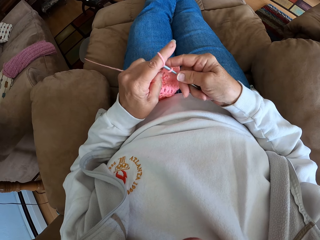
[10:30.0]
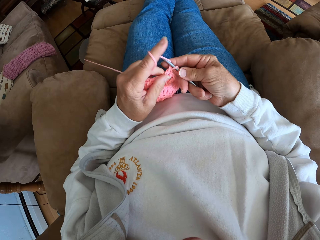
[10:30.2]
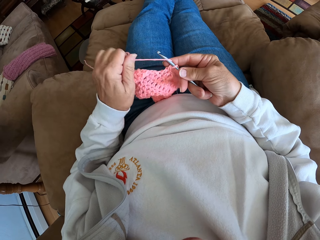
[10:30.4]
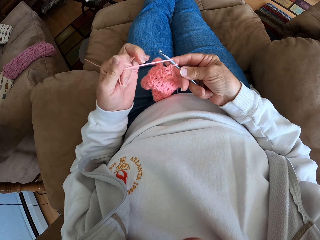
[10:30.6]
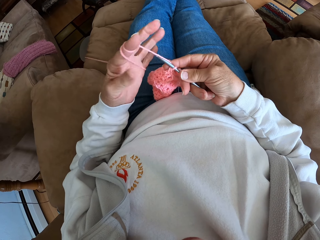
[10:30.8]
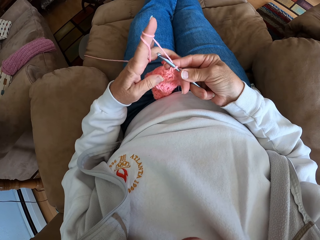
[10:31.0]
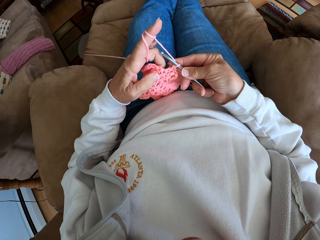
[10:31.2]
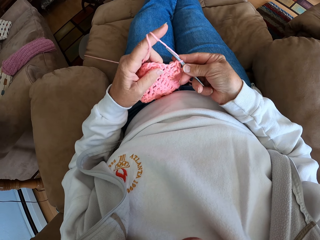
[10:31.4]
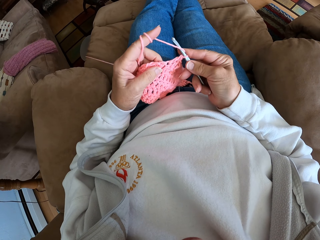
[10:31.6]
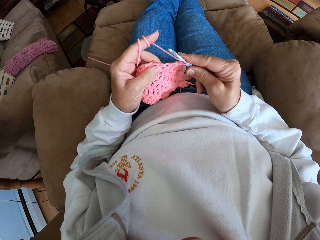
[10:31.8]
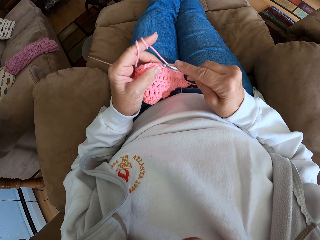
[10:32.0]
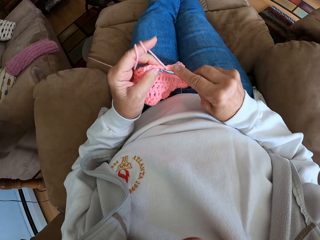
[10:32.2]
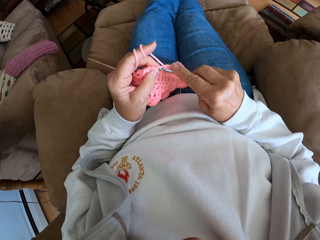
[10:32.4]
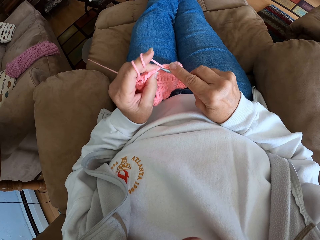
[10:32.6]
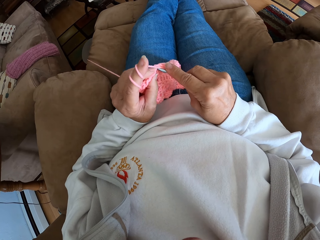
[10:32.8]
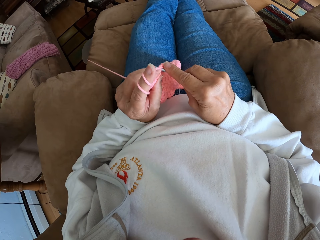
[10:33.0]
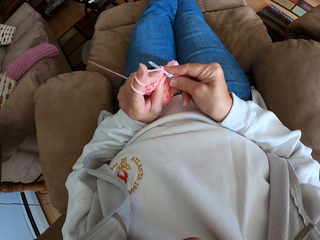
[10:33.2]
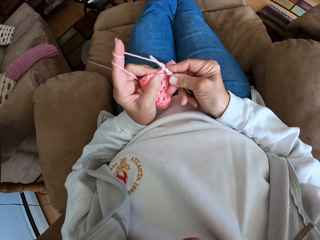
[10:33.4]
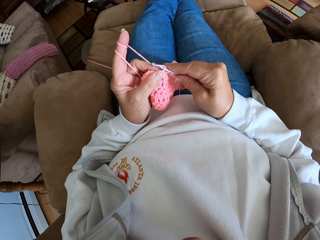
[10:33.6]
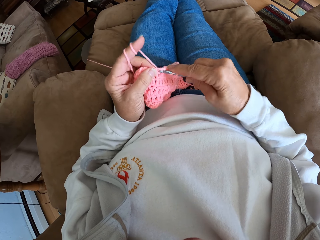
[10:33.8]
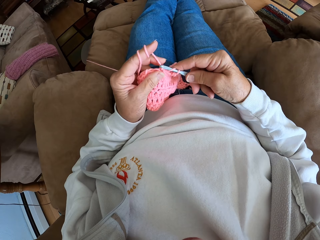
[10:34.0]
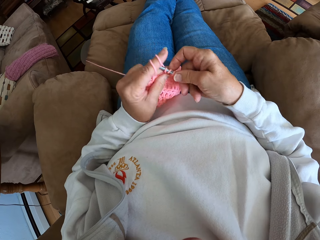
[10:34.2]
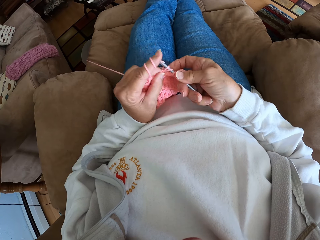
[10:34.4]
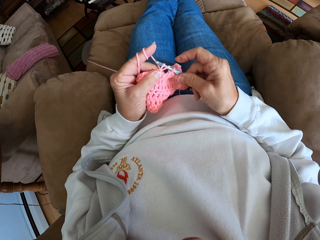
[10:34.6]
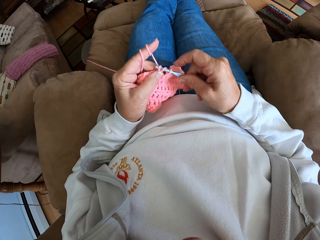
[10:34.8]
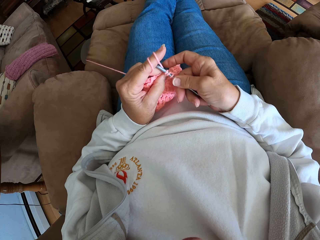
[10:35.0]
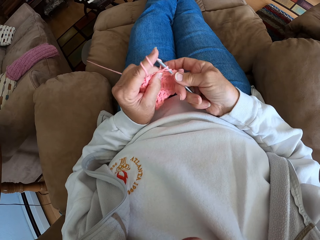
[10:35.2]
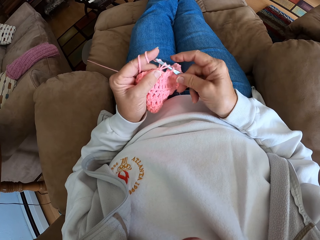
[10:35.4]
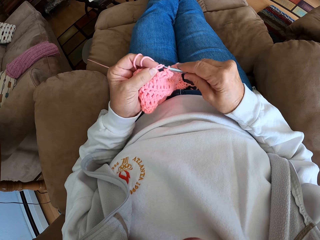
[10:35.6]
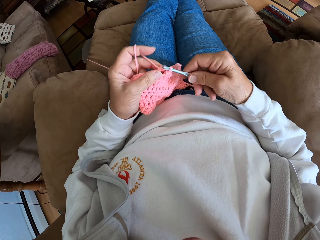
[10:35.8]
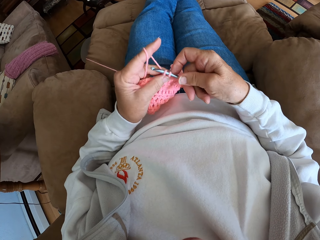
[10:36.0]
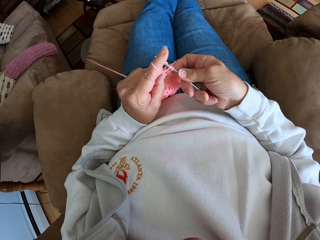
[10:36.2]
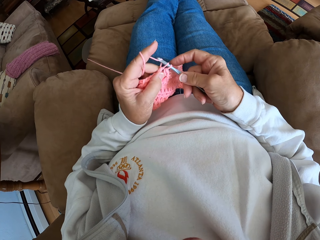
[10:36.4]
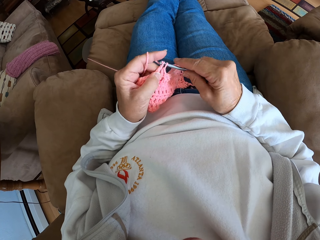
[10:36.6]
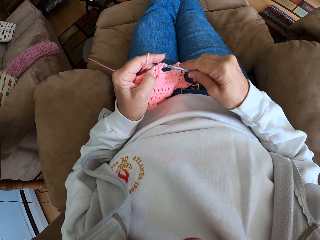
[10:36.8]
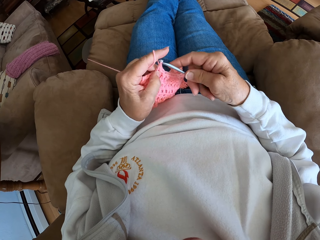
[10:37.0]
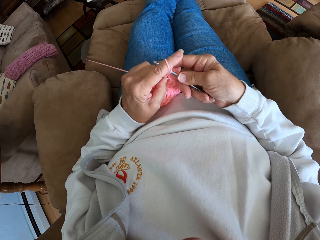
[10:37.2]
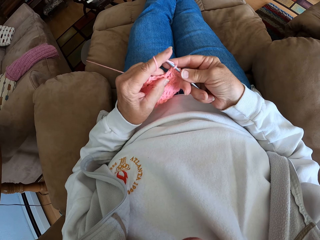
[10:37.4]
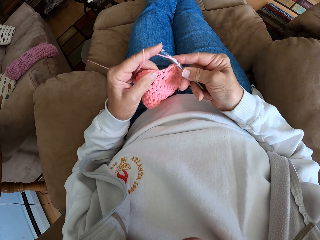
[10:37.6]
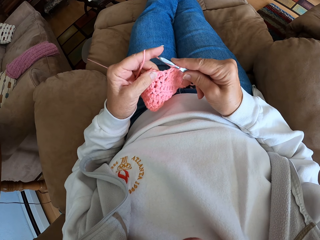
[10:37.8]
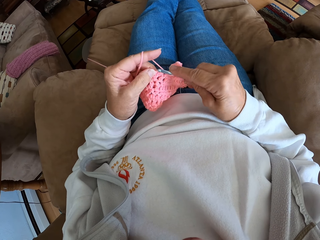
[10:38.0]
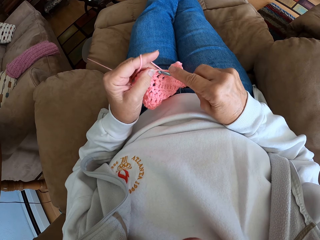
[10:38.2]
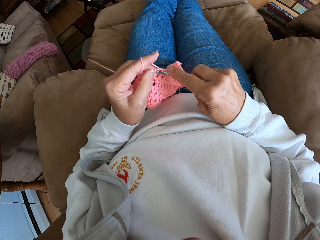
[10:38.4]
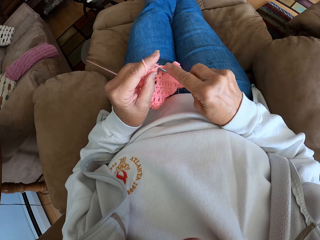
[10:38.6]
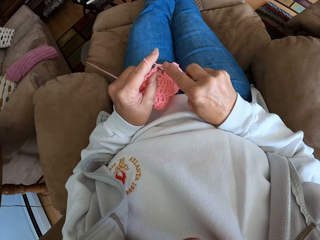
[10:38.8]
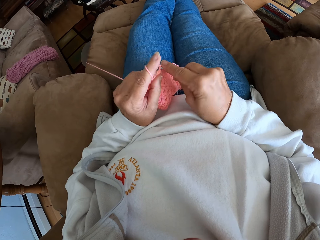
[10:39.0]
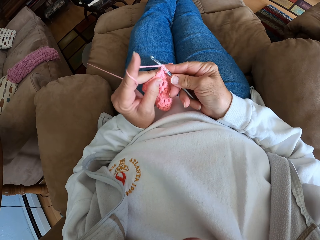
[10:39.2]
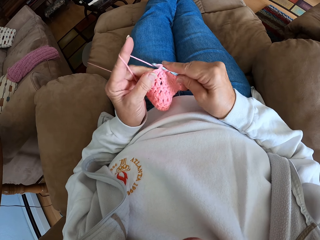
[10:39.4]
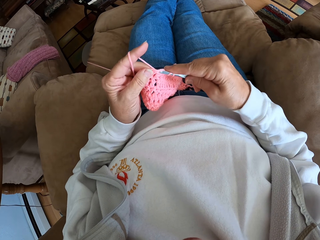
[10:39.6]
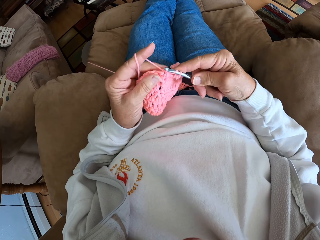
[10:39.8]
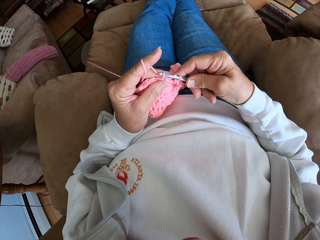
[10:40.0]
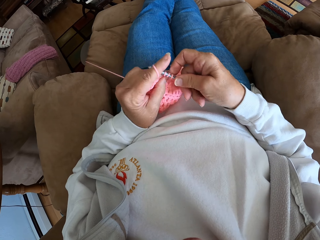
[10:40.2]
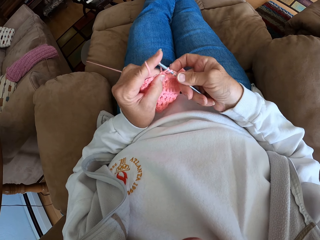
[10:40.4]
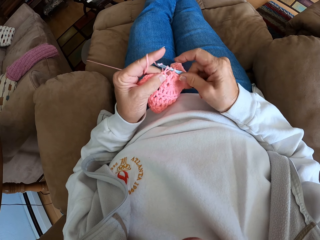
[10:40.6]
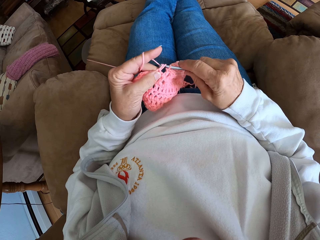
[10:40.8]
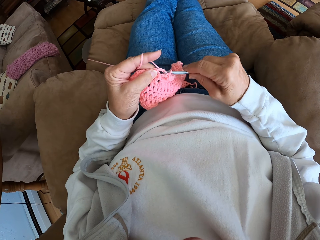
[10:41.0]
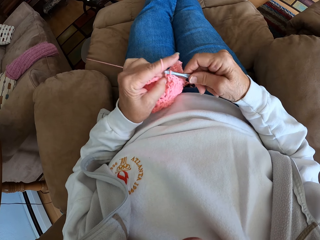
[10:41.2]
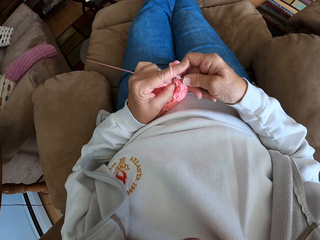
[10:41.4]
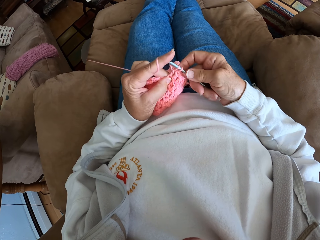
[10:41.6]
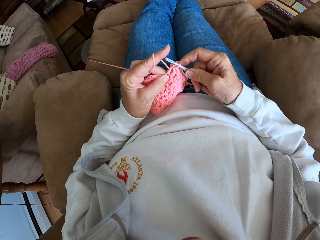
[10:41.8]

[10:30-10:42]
The camera wearer holds the yarn in place and adjusts the yarn with her left hand. She stares at the cloth. She knits the cloth with a crochet hook.

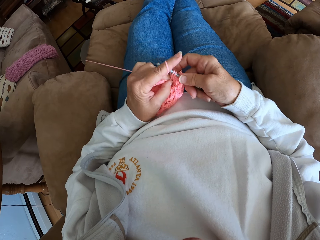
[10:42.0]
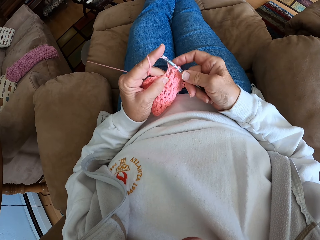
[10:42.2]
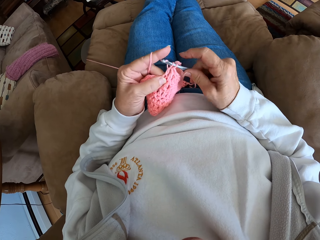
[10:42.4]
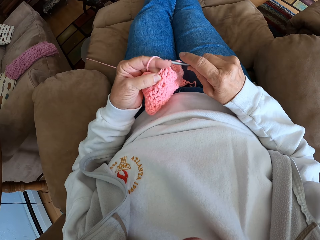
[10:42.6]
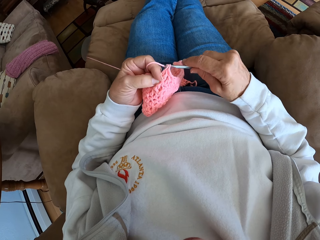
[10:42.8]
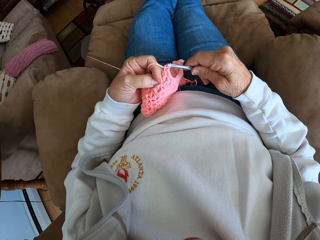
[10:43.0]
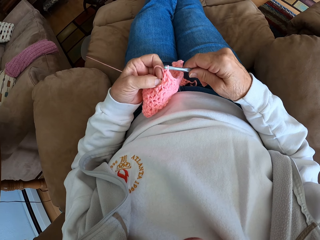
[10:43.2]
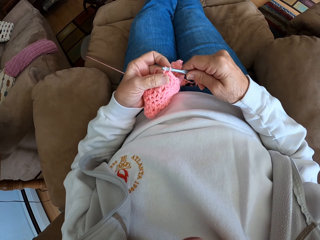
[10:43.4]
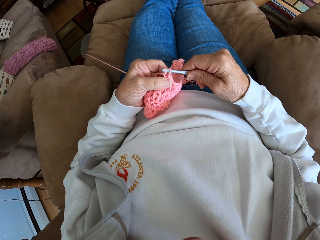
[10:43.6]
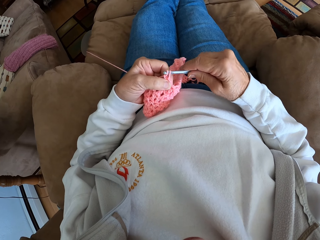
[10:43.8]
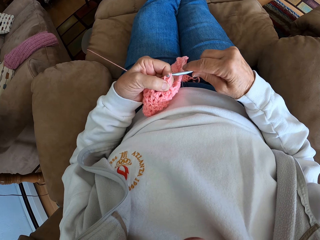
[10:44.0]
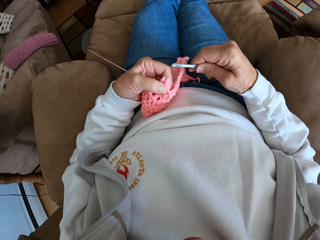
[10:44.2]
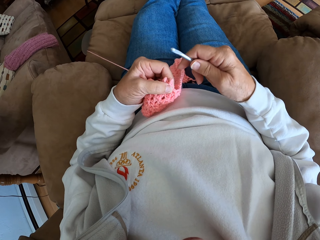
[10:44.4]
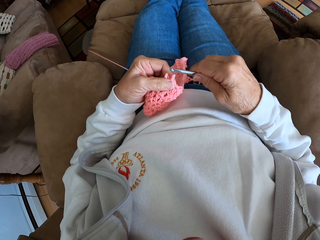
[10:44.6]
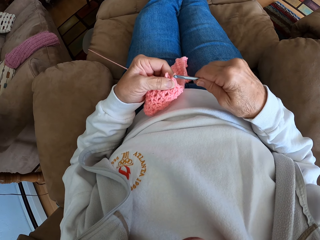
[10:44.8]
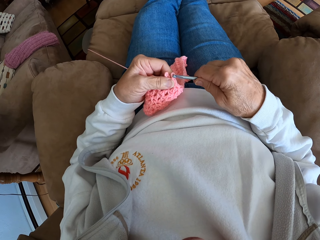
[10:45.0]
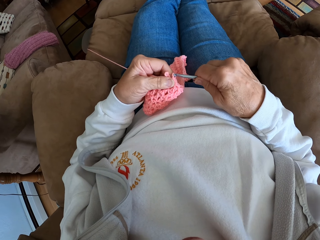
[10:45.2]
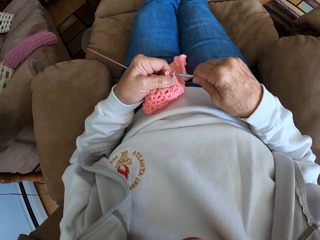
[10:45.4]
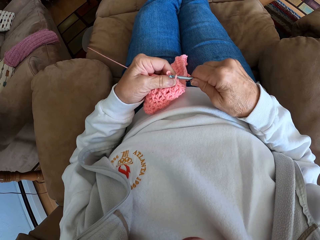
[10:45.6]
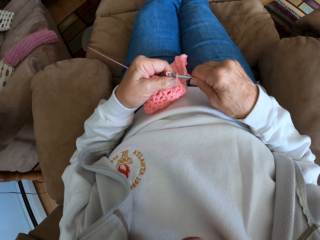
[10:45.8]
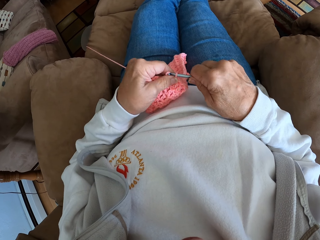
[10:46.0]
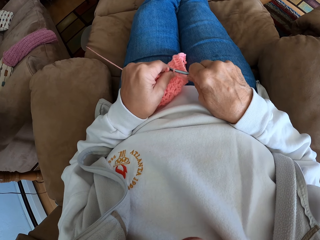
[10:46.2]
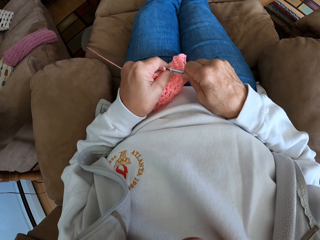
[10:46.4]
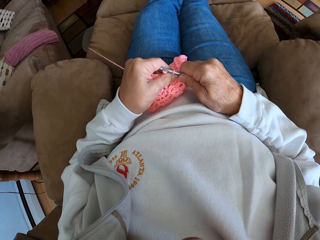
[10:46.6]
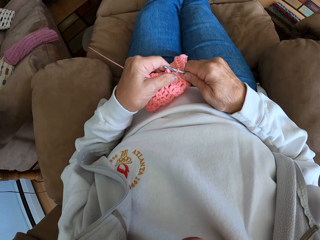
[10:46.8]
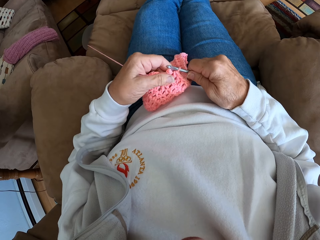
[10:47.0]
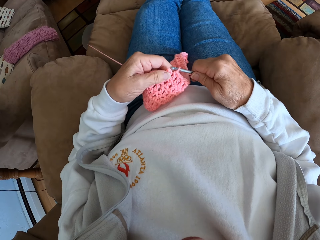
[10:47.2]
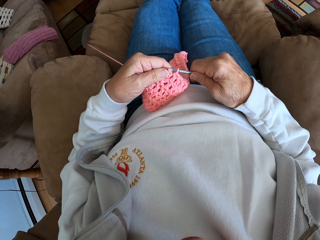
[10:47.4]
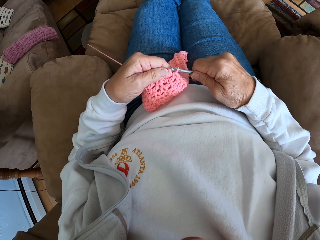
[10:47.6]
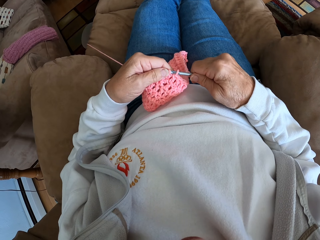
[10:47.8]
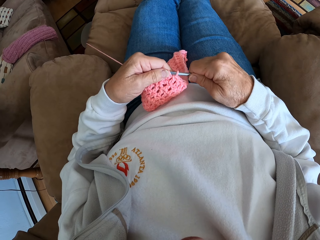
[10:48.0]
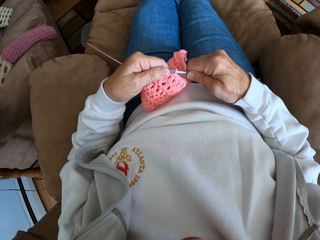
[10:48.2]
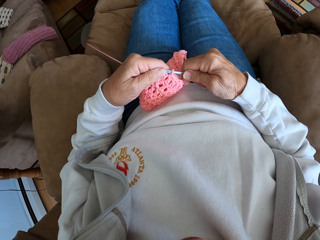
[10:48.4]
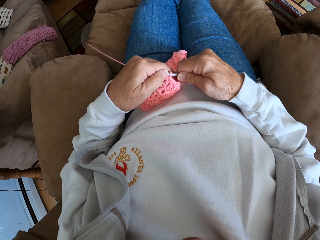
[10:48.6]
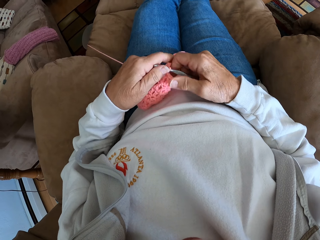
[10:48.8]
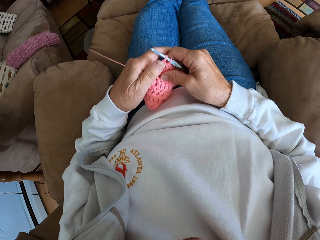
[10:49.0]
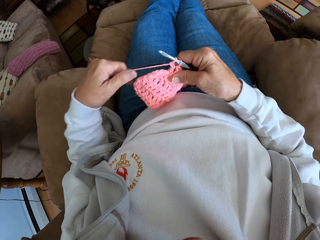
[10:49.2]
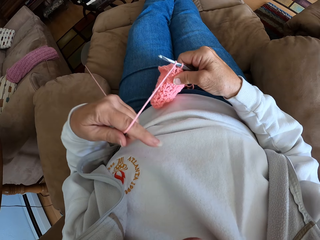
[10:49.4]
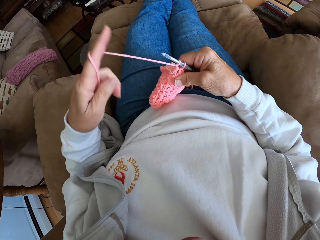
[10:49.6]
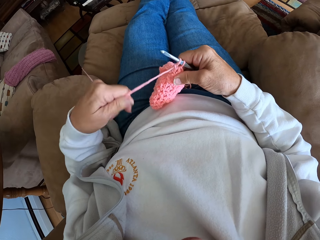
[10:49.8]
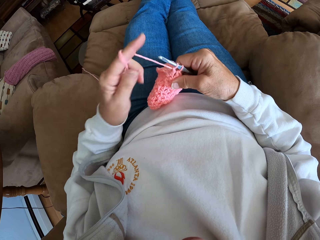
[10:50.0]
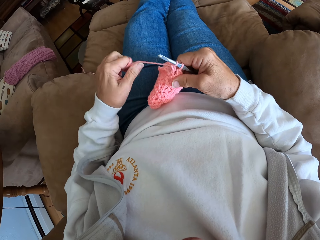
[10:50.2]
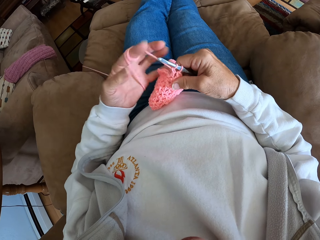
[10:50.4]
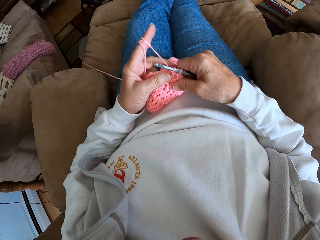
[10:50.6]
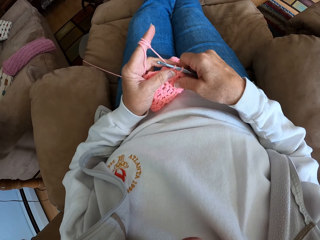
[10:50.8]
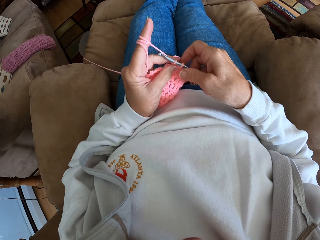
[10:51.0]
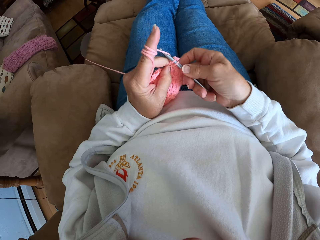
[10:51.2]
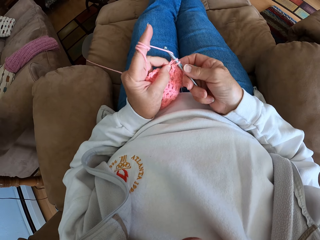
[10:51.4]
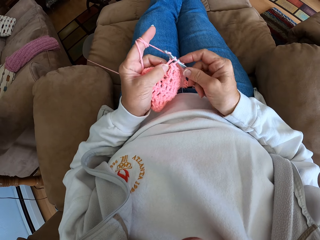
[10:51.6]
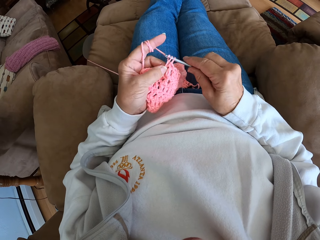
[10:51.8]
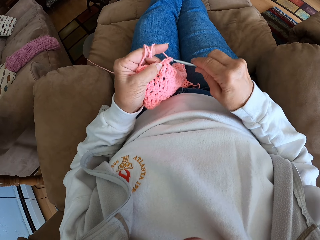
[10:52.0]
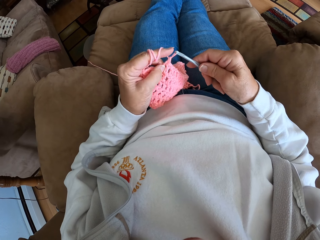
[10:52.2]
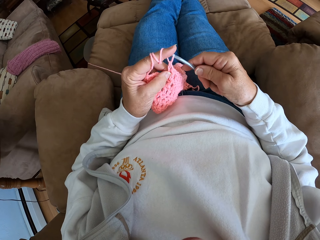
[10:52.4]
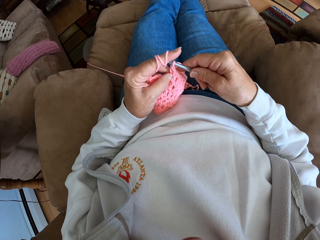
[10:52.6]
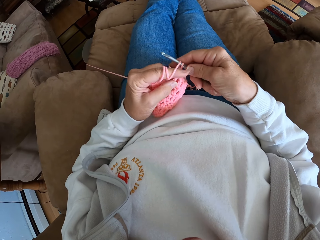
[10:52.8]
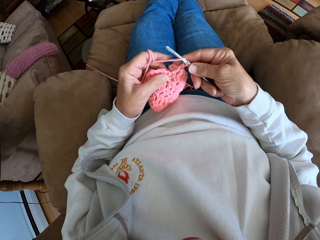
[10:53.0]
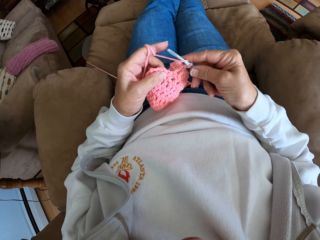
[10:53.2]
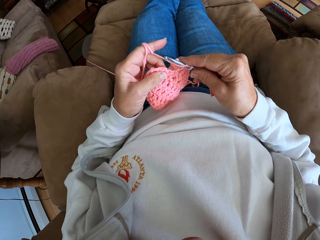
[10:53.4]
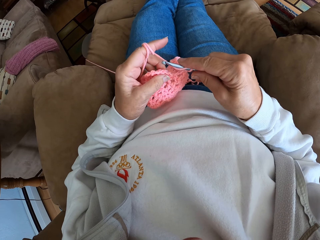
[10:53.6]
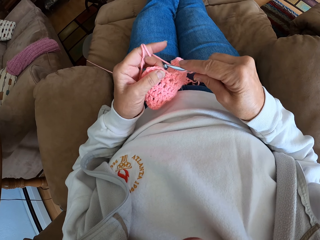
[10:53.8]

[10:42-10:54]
The camera wearer stares at the crochet hook. She inserts the crochet hook on the yarn. She holds the yarn in place and adjusts the yarn with her left hand. She stares at the cloth. She knits the cloth with the crochet hook.
